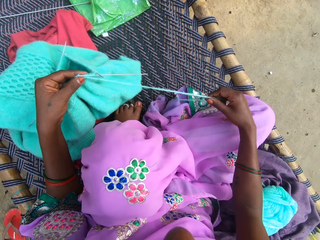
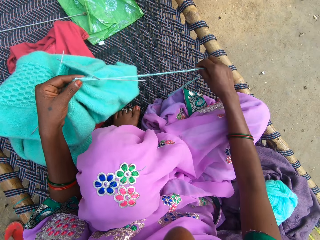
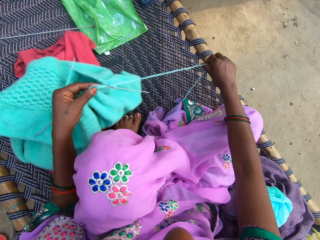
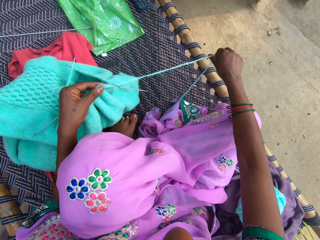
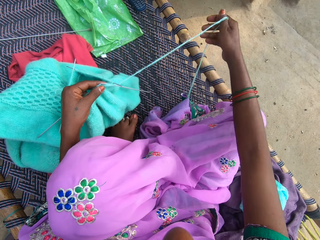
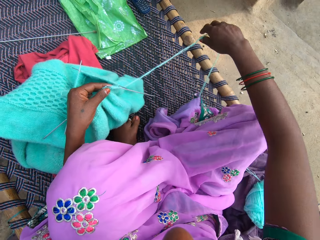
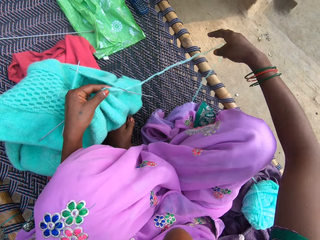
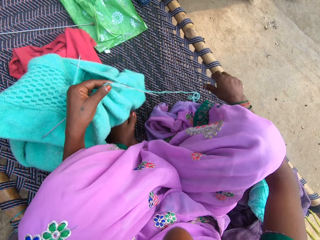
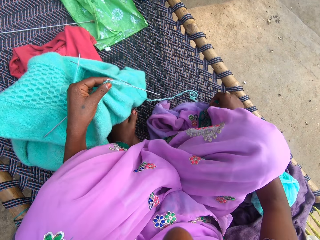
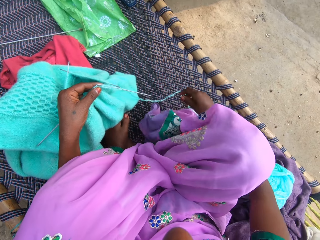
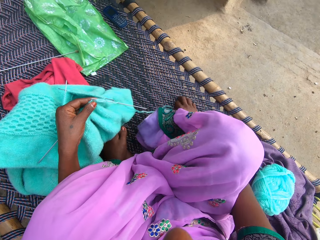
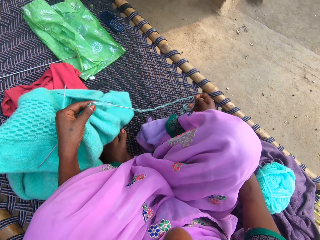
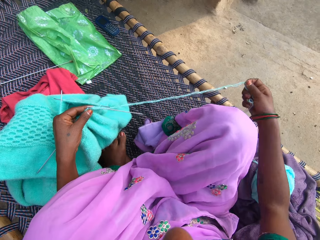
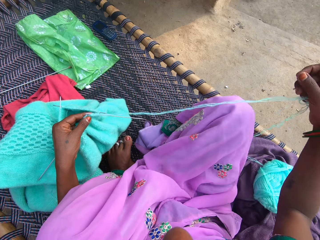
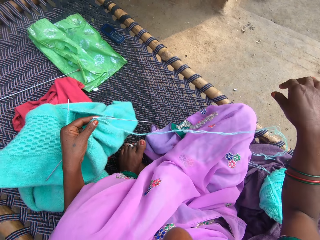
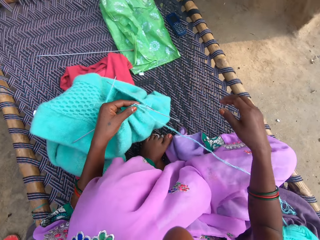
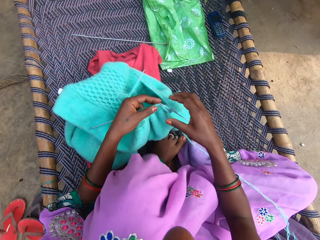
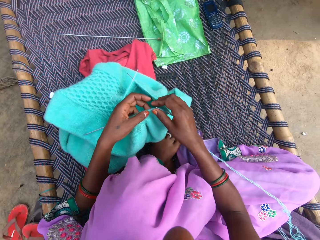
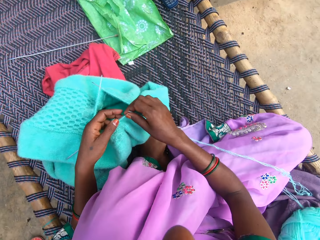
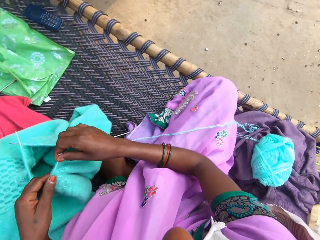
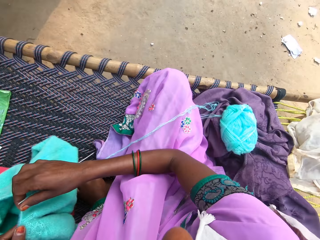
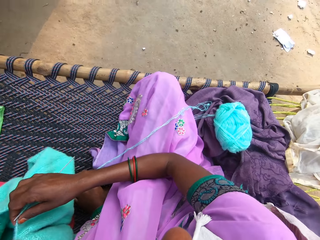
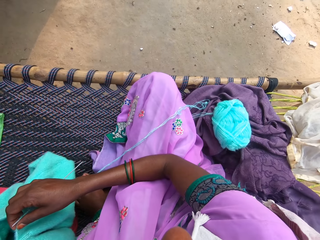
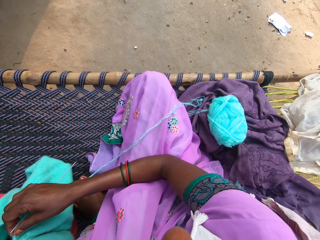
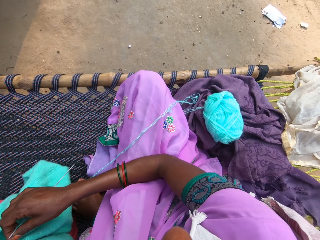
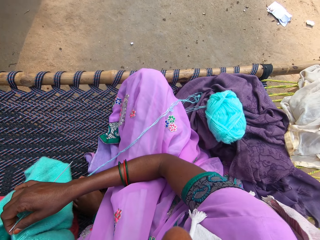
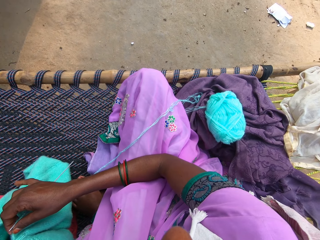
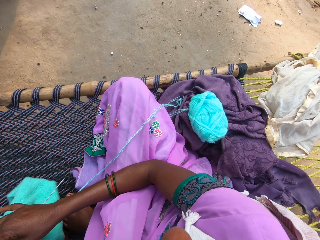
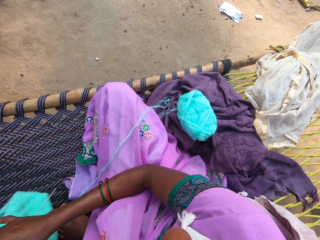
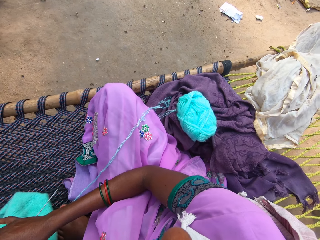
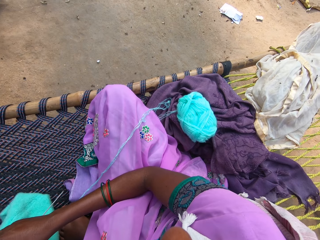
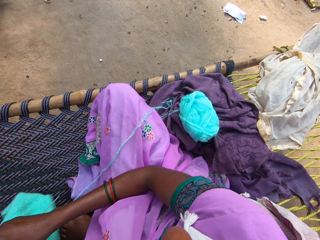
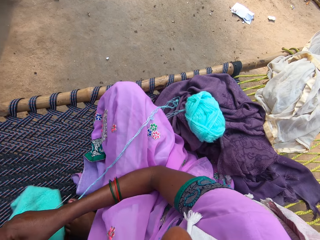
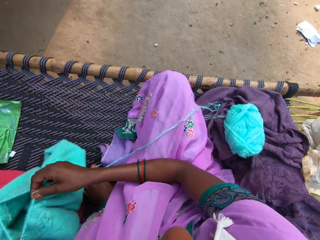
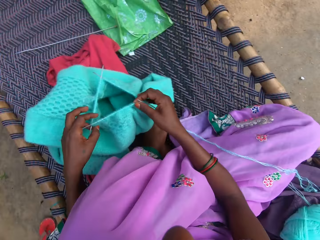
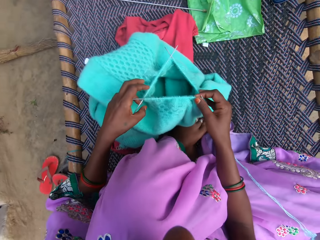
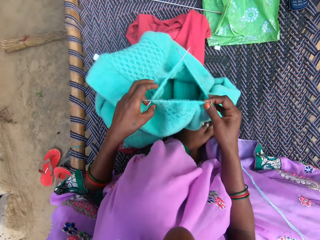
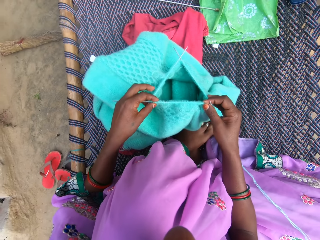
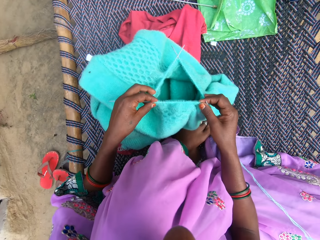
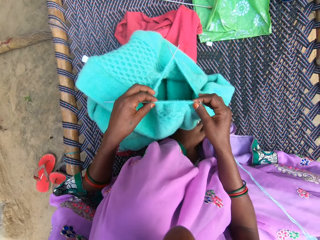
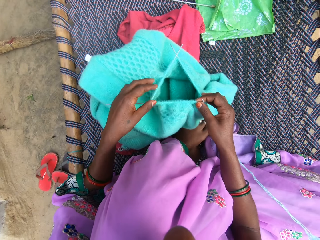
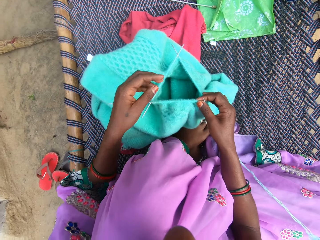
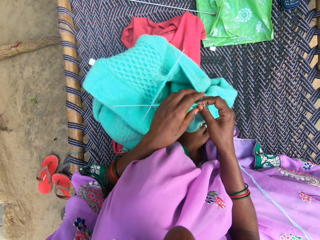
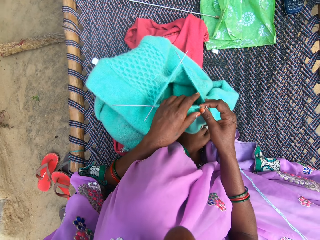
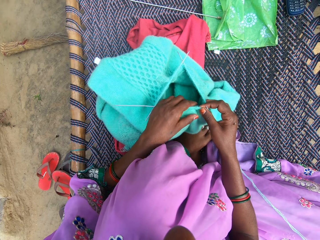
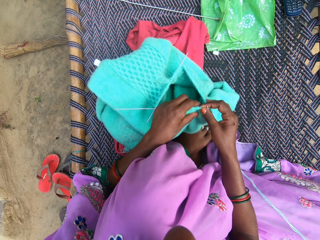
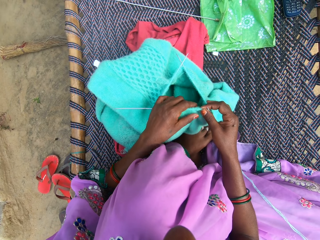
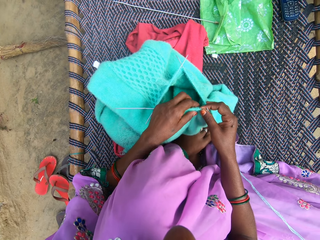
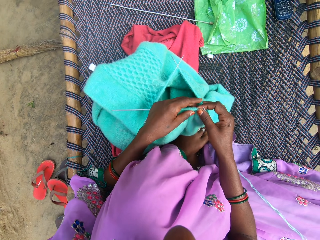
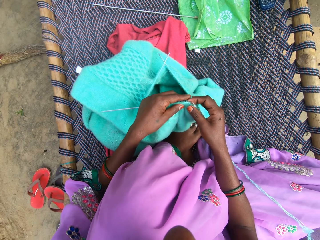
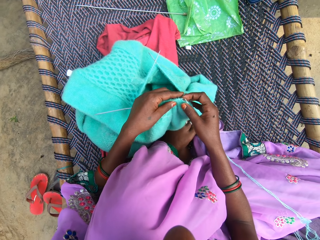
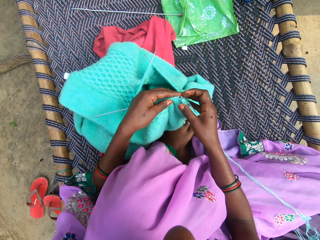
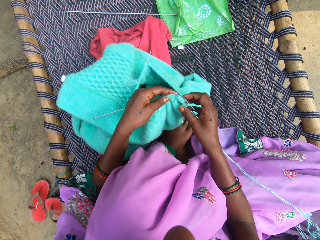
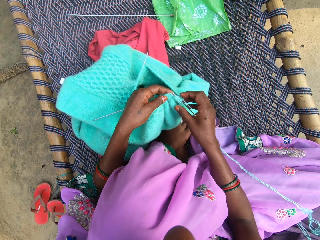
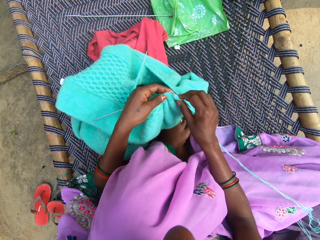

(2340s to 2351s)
The camera wearer pulls the strand of the yarn. She drops the wool, pushes her cloth, pulls the wool, drops the wool, picks up the wool, and looks around. She adjusts the fabric on the mat and adjusts the cloth on the crochet.

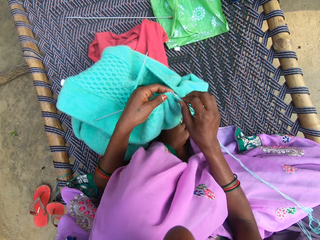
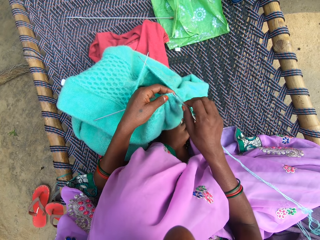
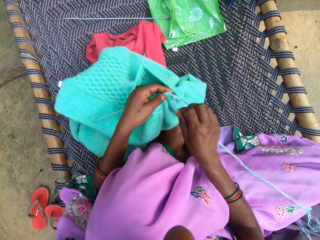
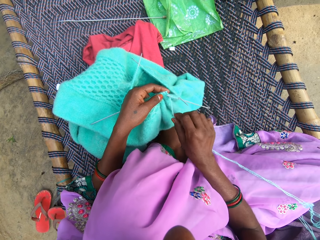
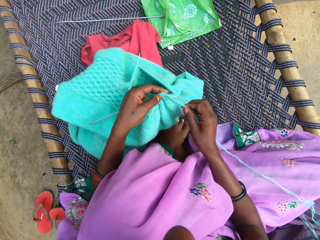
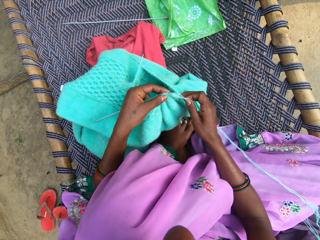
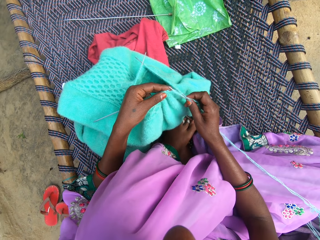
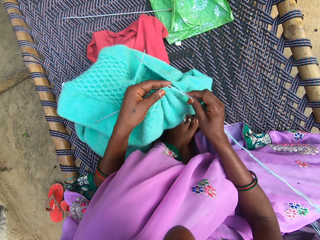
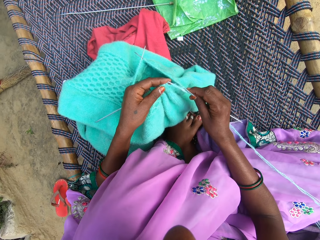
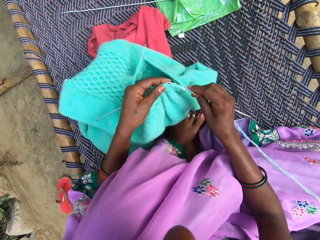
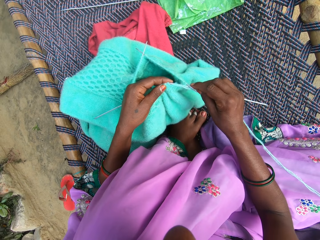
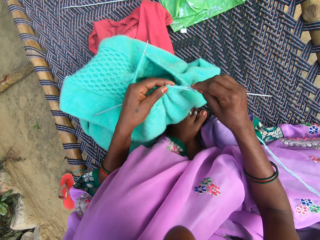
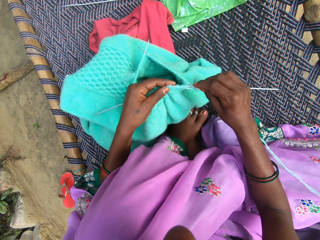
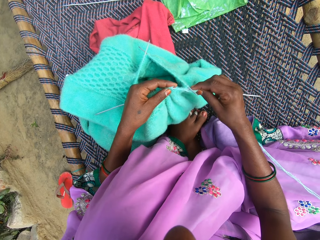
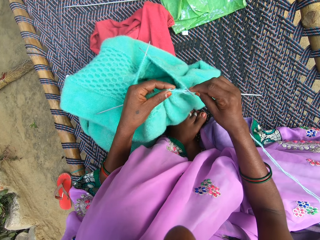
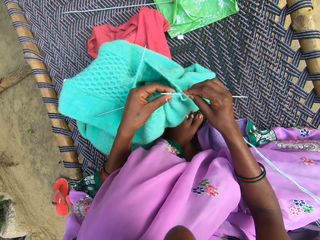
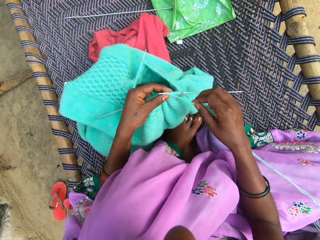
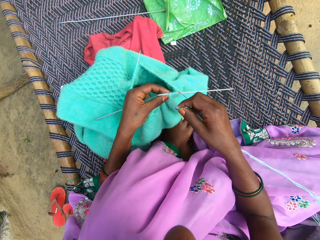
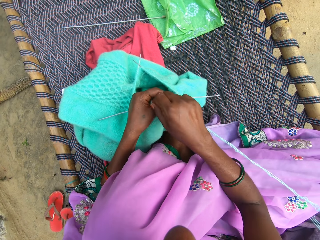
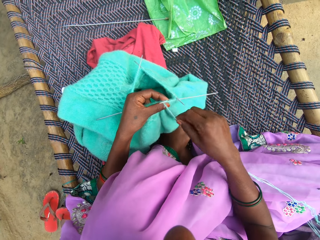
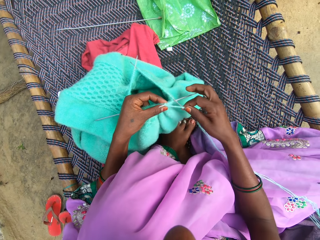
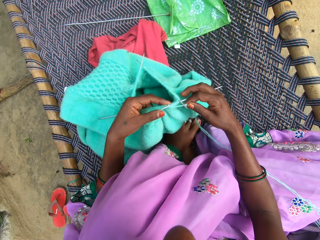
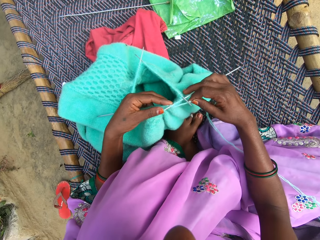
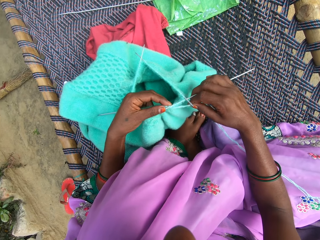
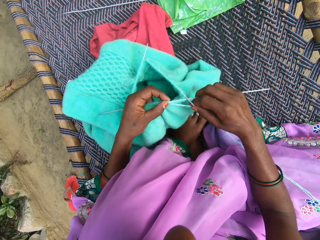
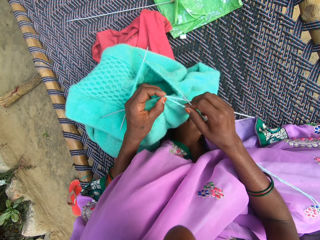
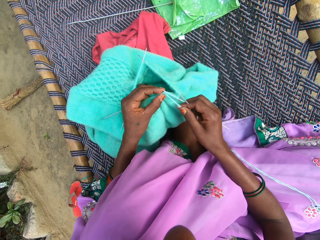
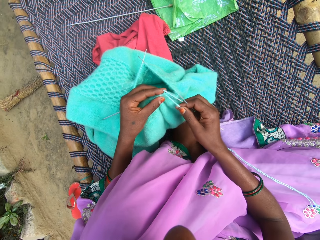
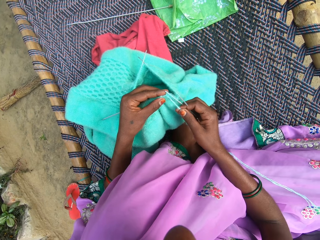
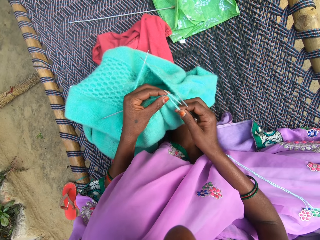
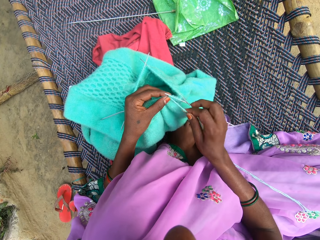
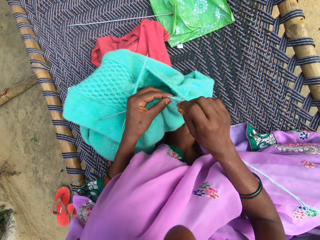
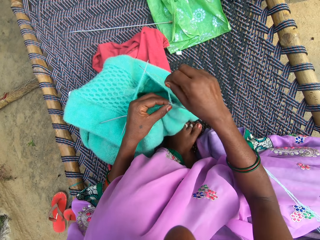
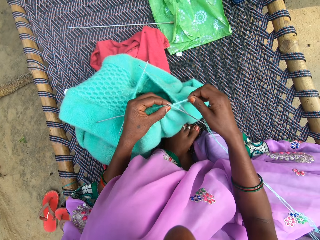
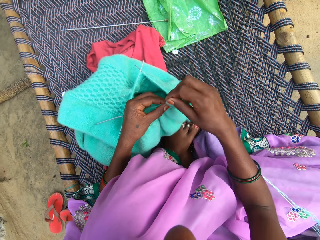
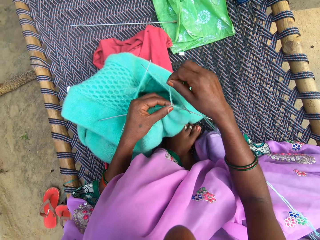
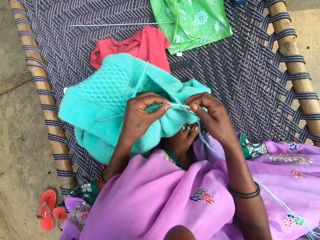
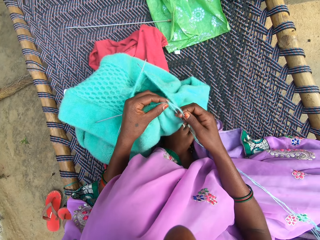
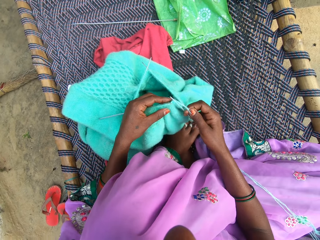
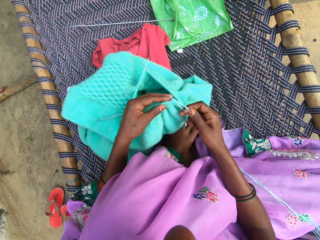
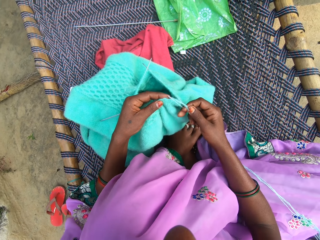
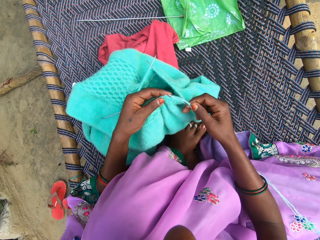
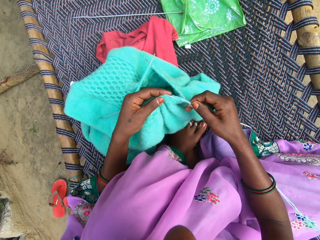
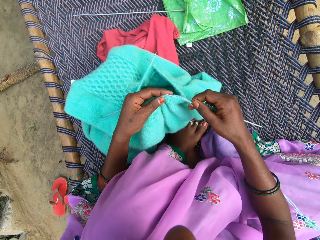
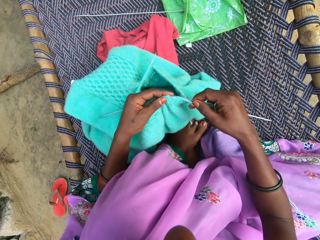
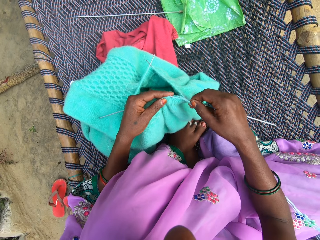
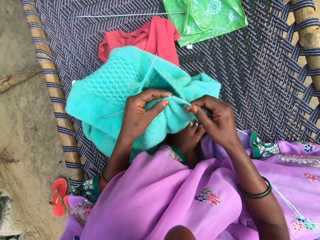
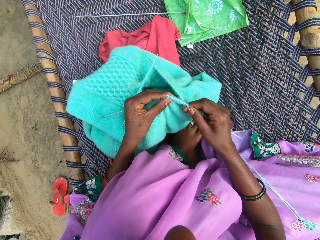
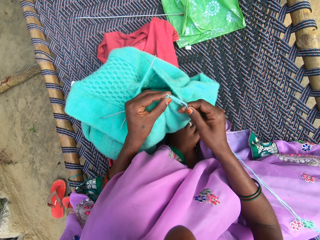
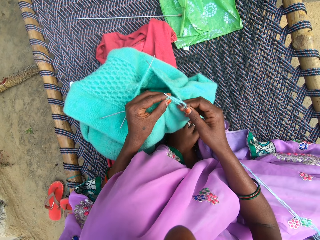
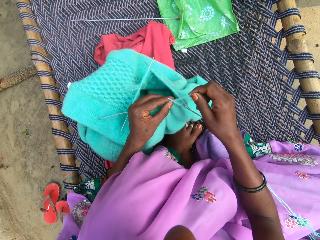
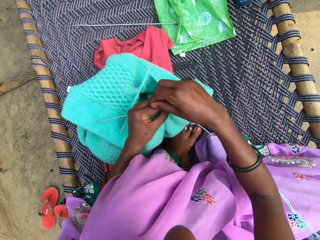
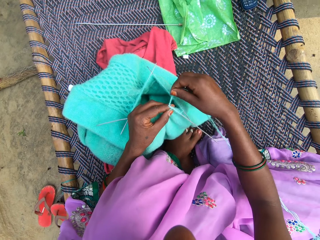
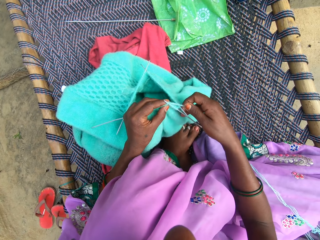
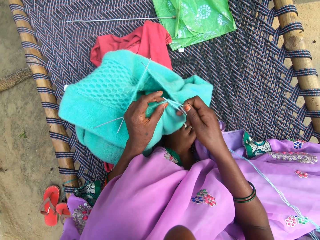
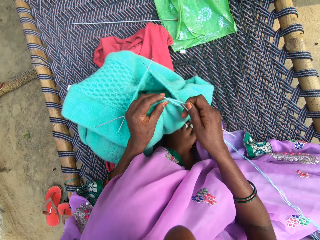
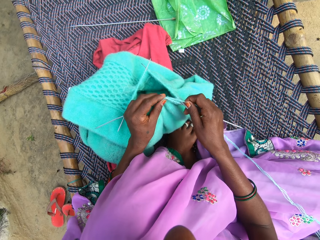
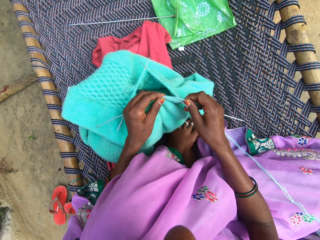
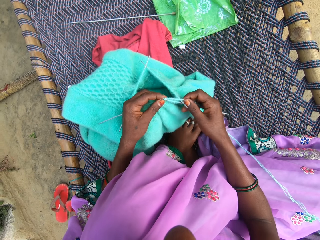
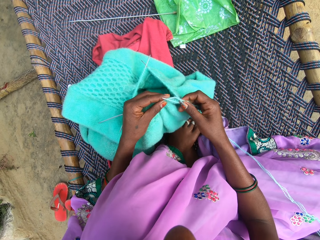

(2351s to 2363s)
The camera wearer pulls the wool. They knit the cloth. They round the wool on the cloth. They knit the cloth. They round the wool on the cloth. They knit the cloth. They round the wool on the cloth.
